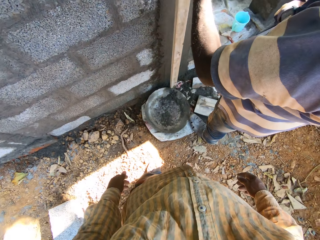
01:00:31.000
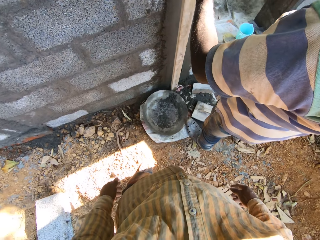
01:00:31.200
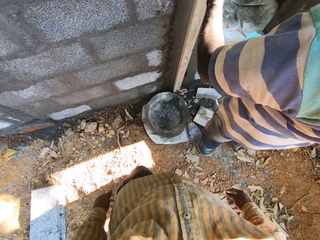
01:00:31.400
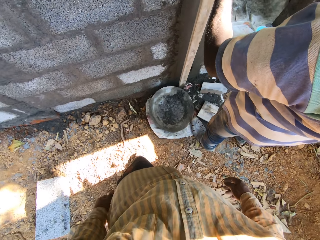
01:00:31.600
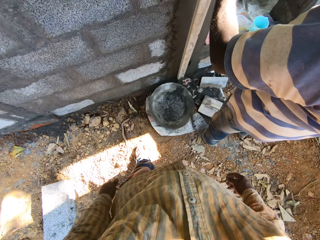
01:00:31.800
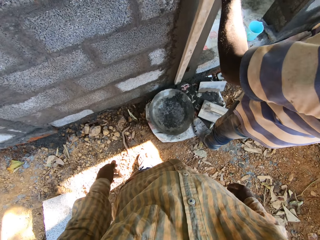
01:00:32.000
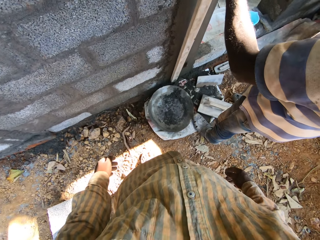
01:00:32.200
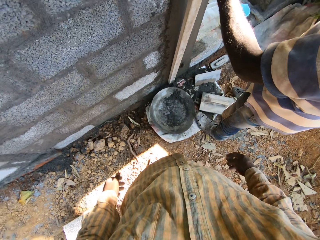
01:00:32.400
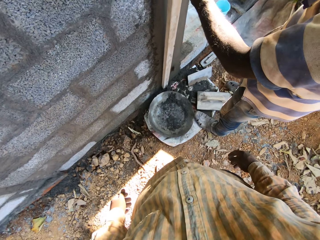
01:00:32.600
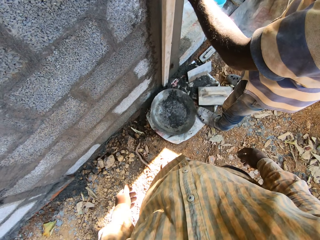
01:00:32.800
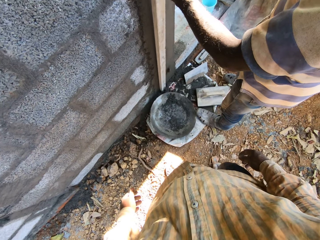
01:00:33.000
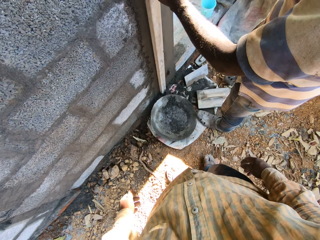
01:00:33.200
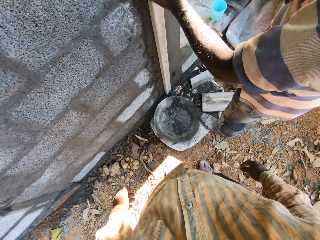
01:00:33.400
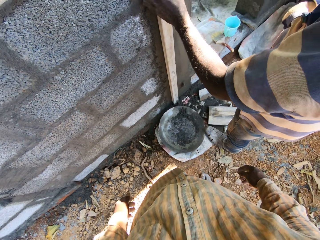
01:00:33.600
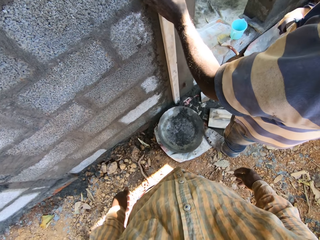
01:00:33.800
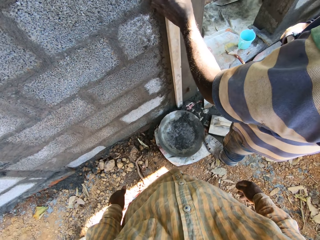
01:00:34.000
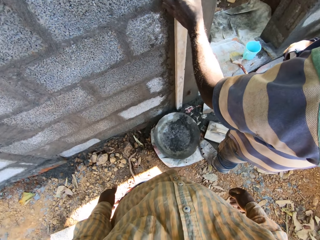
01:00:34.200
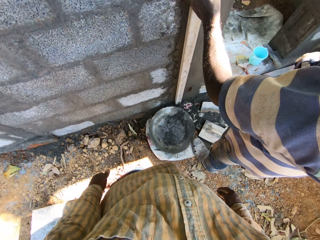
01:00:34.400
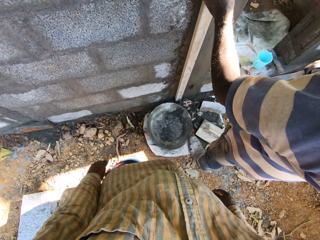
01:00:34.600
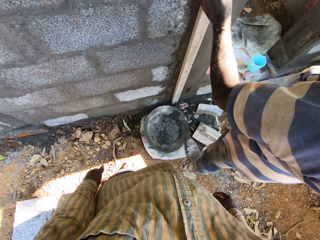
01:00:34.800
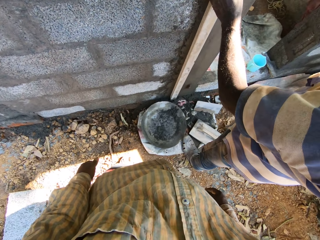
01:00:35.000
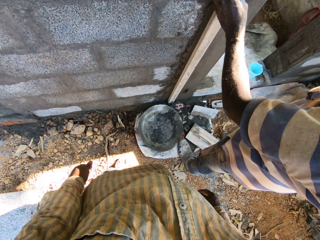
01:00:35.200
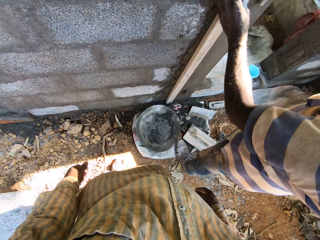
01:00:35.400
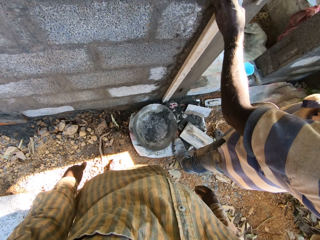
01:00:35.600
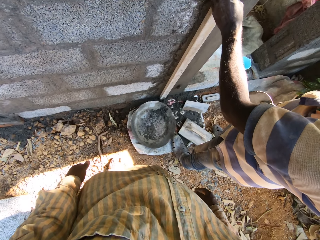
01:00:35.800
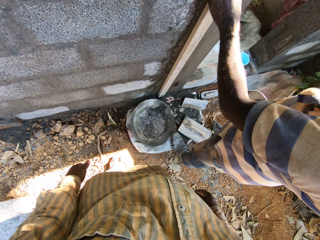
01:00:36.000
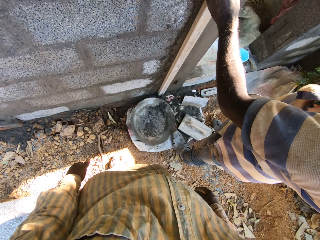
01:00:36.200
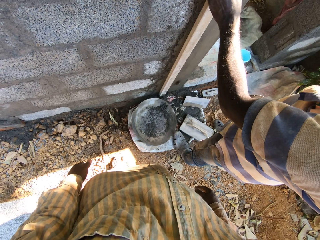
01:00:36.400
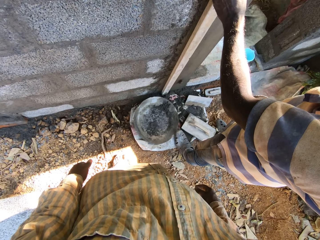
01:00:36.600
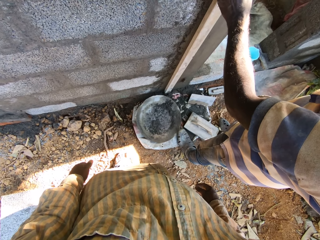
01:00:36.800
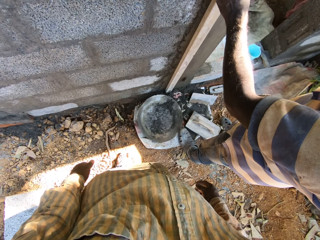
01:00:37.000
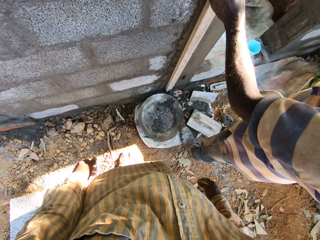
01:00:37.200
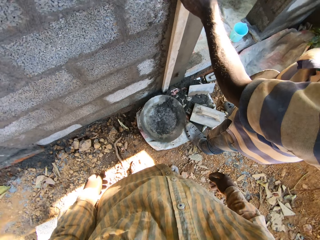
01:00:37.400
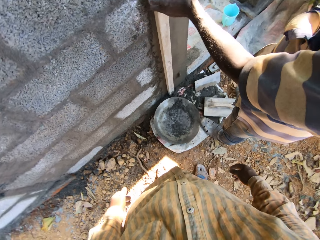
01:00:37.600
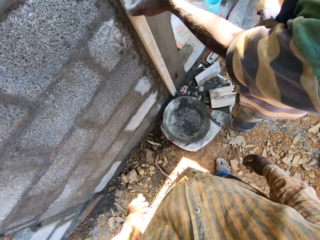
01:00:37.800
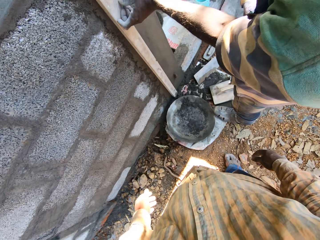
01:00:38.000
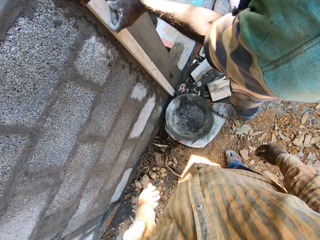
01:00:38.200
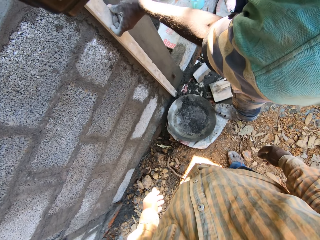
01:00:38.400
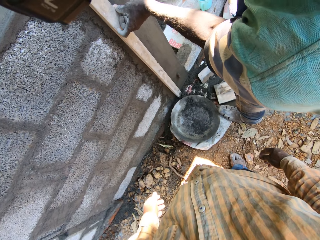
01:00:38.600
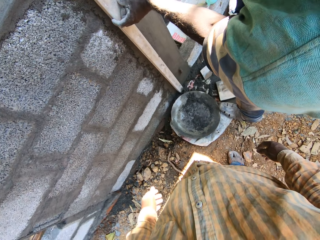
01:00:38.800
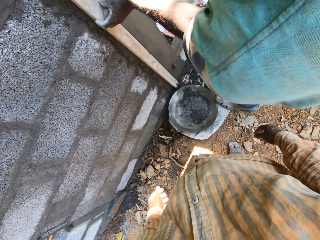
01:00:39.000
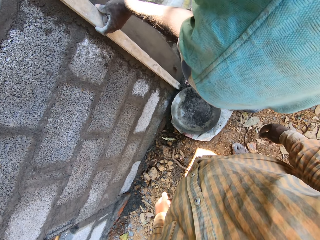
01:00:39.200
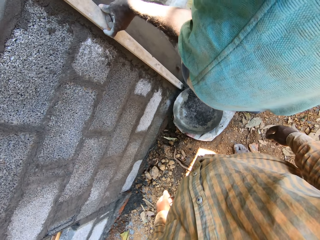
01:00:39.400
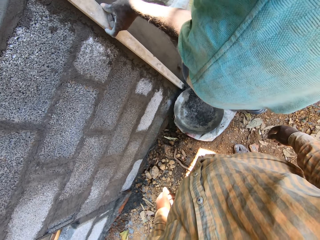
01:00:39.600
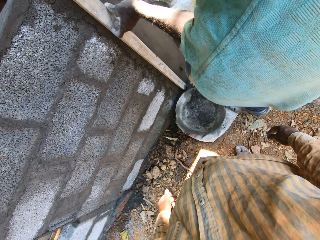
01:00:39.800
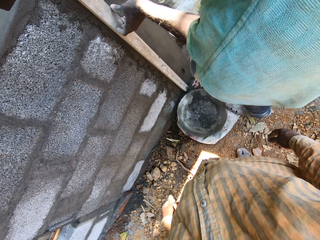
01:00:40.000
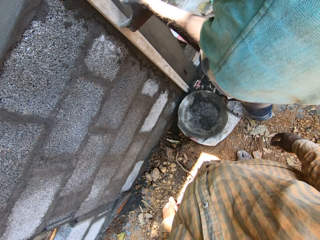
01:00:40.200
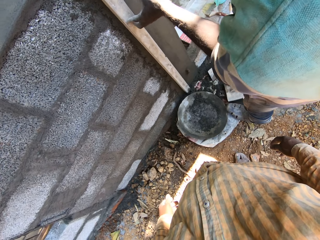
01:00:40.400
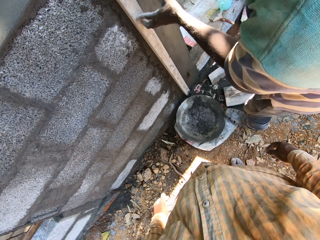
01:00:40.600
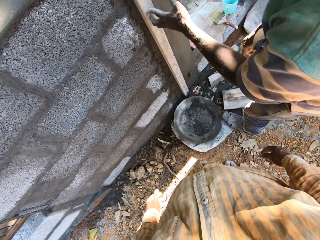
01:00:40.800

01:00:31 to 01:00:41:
The man places the aluminum rod in his left hand against the plastered wall.

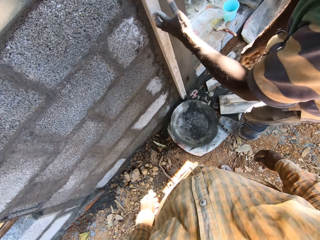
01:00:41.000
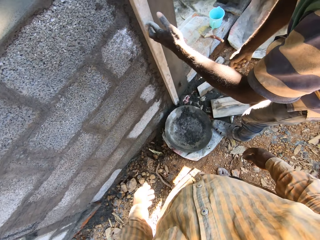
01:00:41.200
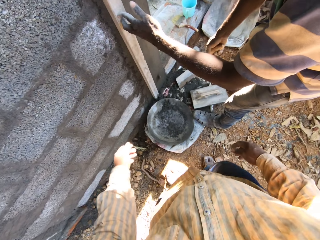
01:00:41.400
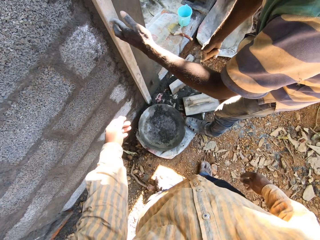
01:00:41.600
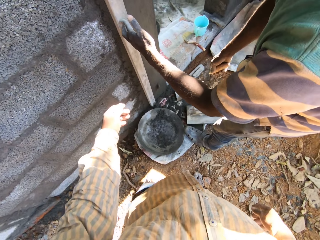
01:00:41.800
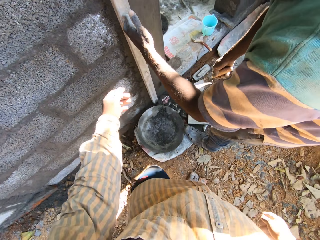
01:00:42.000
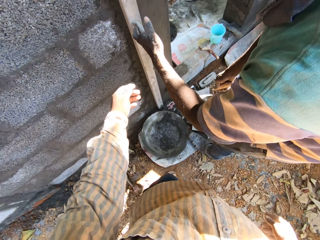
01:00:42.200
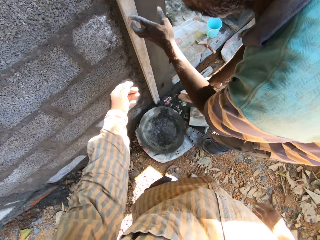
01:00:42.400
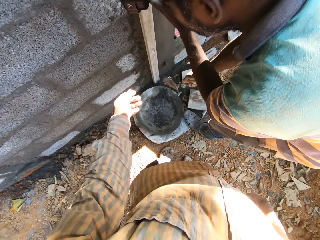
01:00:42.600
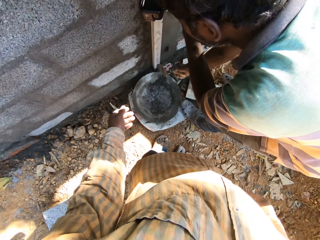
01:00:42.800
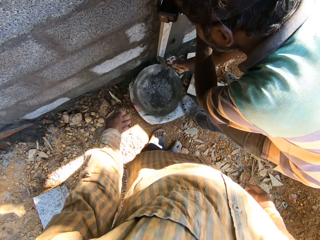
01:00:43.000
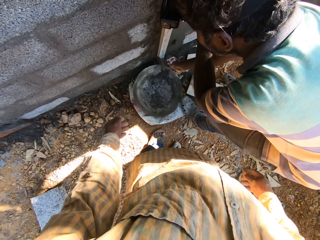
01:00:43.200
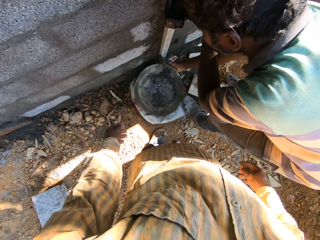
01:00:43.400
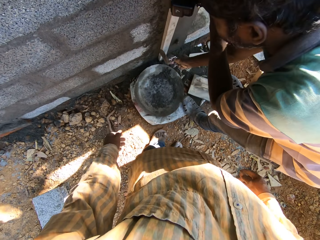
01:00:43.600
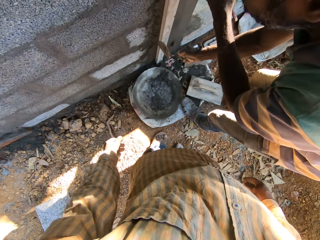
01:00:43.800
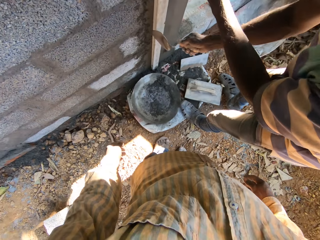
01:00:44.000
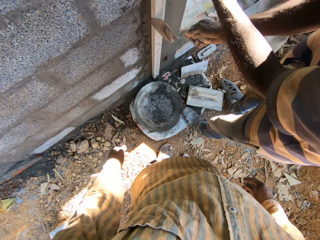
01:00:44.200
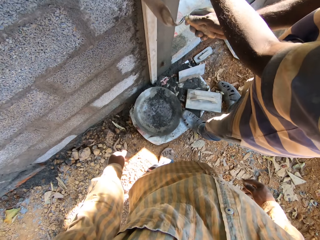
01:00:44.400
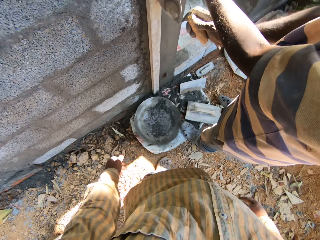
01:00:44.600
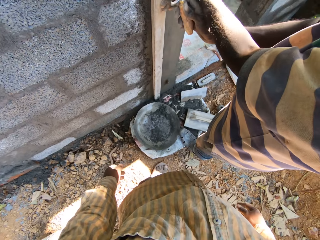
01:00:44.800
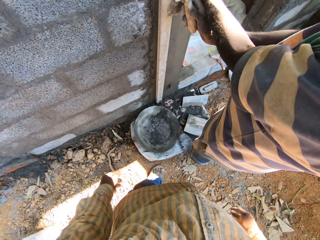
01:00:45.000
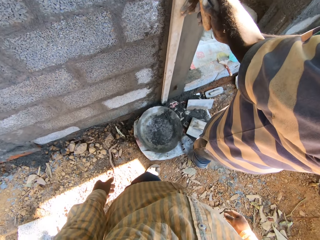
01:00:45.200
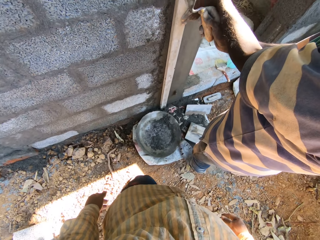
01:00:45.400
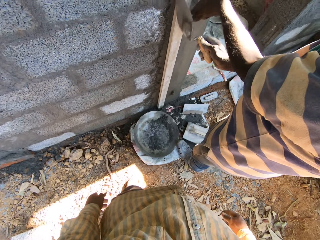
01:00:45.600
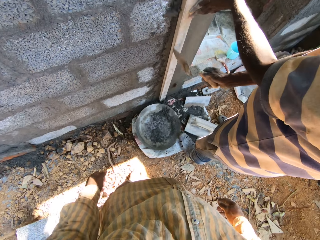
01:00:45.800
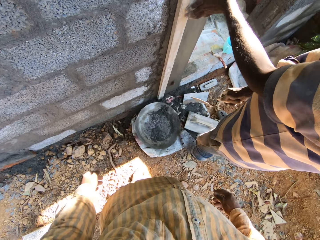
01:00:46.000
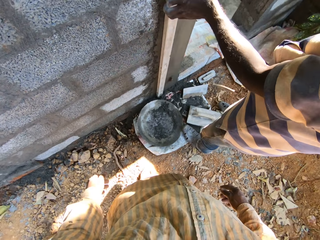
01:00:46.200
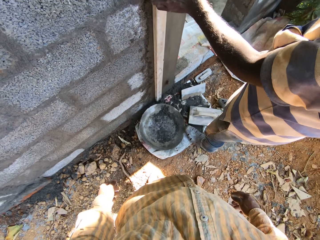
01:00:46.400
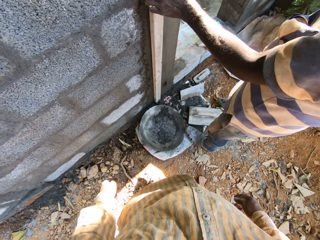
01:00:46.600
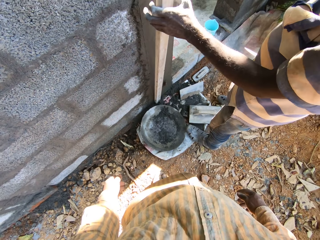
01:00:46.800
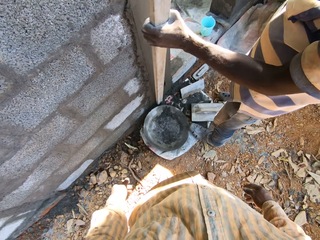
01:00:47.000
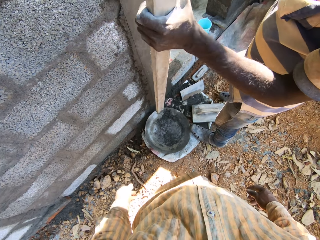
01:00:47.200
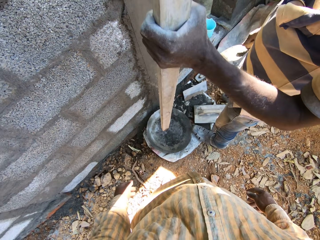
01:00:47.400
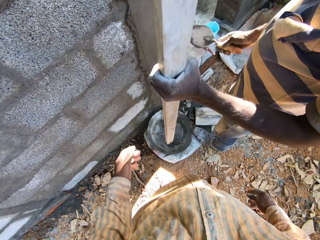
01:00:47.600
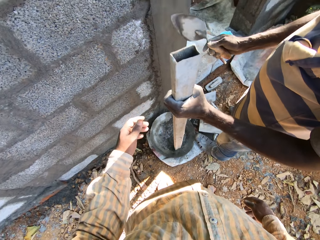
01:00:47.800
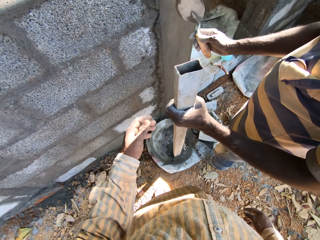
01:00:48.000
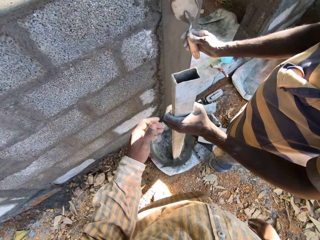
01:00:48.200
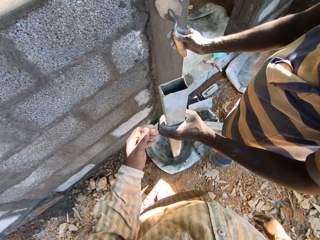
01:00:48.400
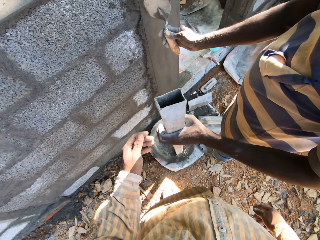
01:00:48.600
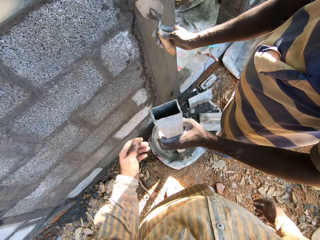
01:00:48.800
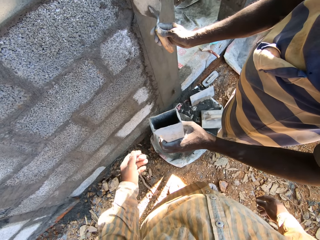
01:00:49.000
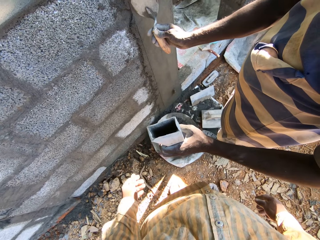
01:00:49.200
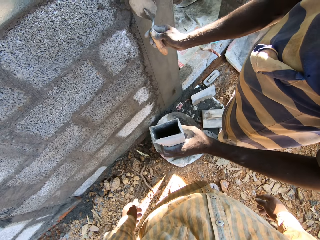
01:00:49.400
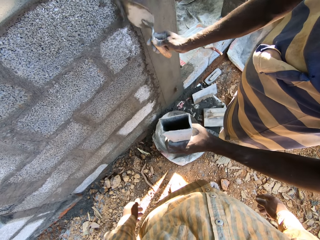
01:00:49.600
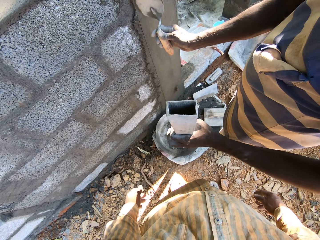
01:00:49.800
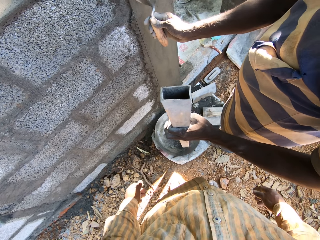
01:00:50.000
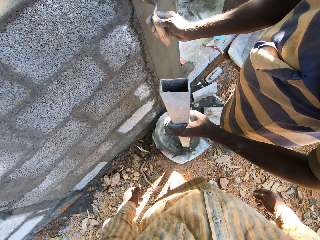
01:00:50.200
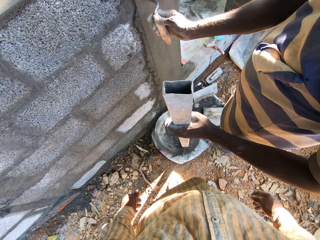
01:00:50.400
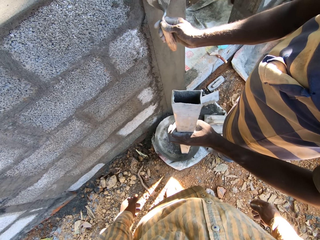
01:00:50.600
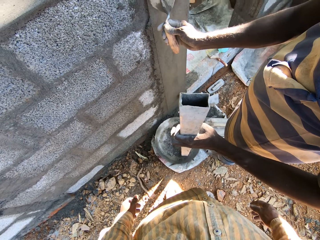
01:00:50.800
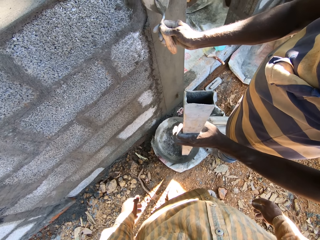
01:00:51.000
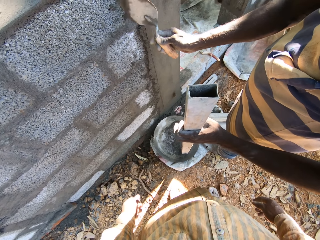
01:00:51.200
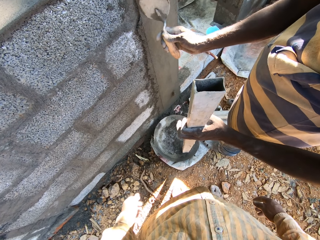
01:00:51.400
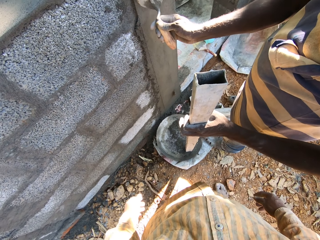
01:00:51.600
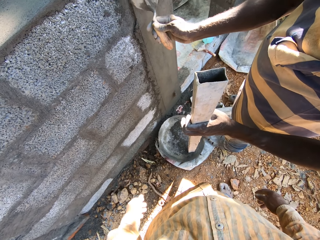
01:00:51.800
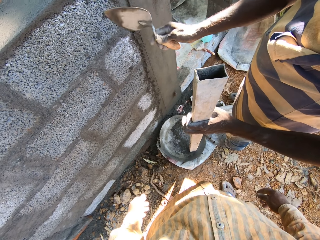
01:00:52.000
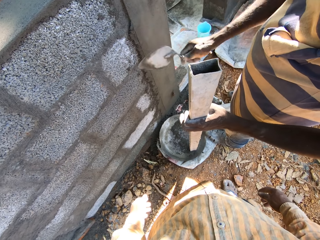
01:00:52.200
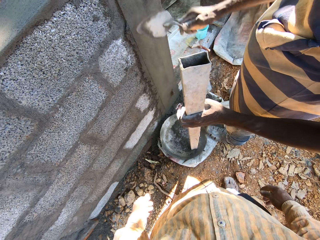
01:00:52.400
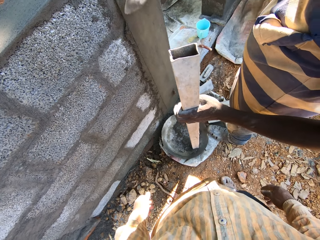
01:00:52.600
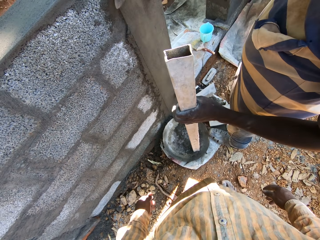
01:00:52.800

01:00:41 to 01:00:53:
The camera wearer interacts with the man. The man marks the plastered wall with the brick trowel in his right hand. He marks the wall with the trowel again. He removes the aluminum rod from the plastered wall with his left hand, scrapes mortar from the wall with the brick trowel in his right hand, and shapes the wall with the trowel.
